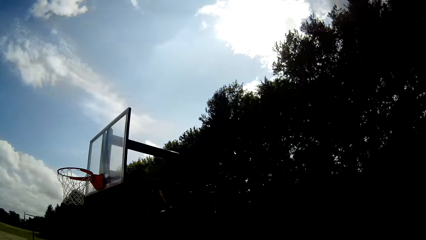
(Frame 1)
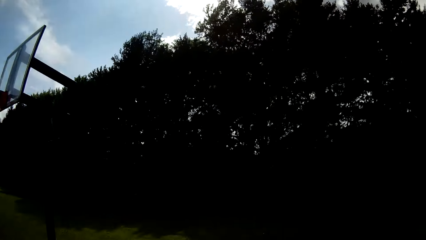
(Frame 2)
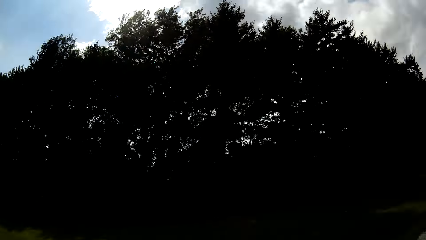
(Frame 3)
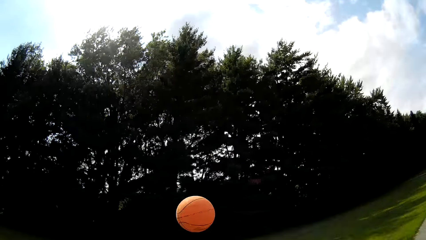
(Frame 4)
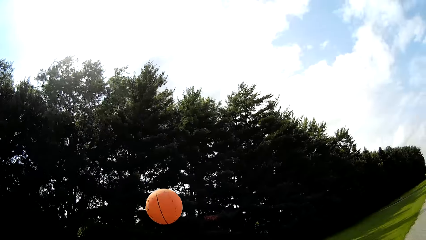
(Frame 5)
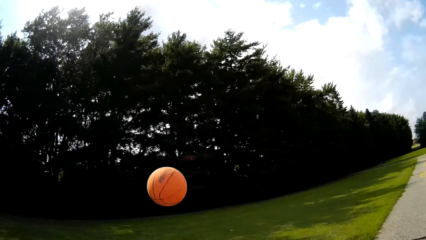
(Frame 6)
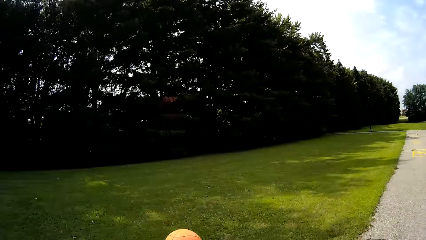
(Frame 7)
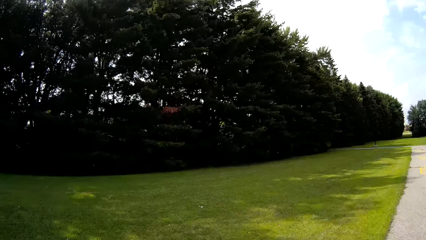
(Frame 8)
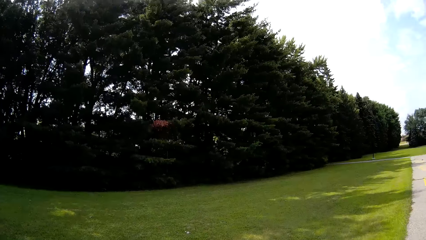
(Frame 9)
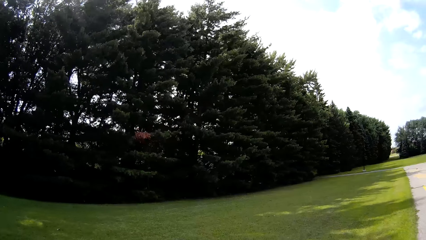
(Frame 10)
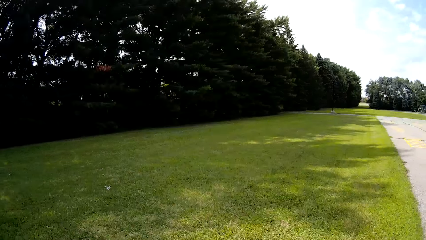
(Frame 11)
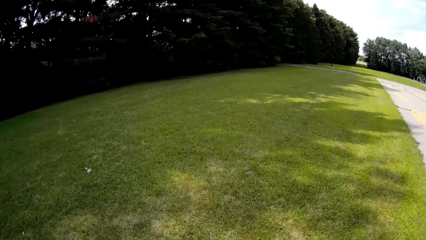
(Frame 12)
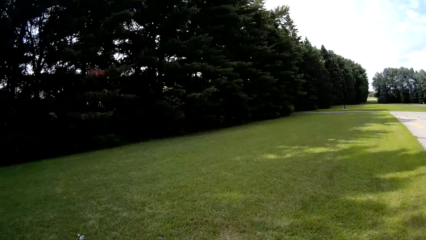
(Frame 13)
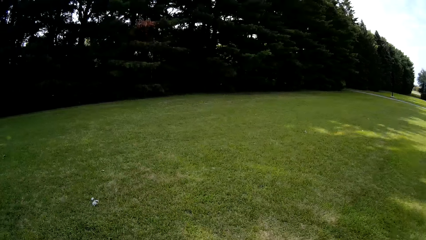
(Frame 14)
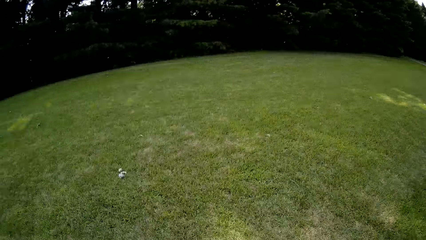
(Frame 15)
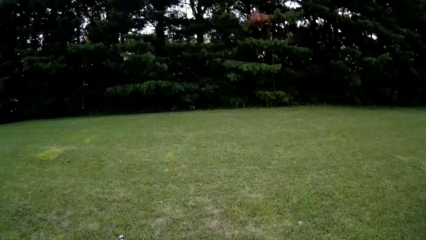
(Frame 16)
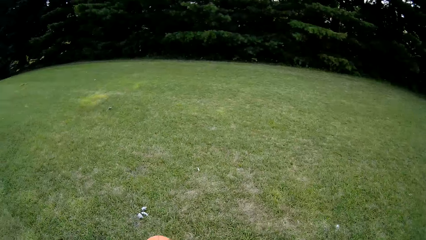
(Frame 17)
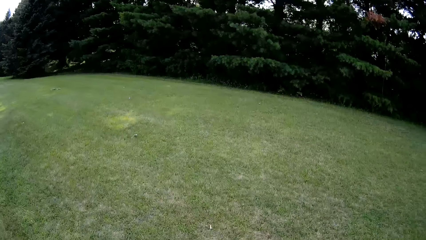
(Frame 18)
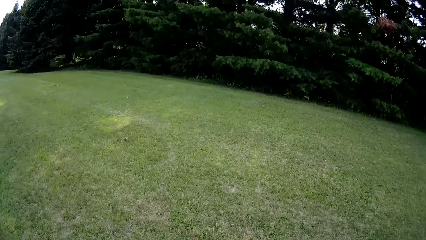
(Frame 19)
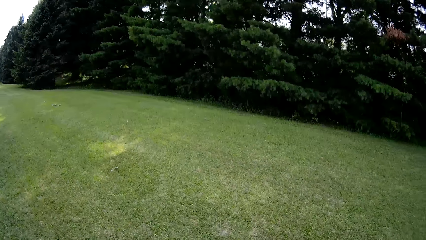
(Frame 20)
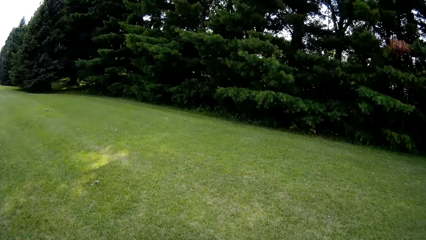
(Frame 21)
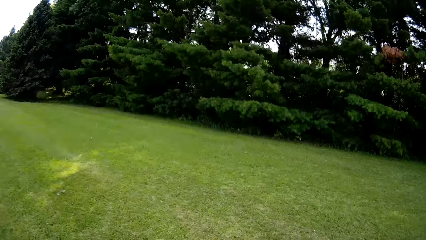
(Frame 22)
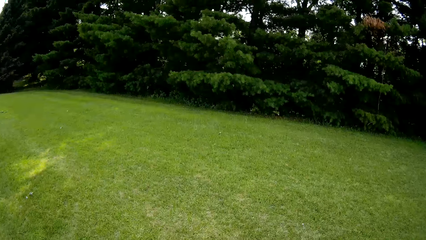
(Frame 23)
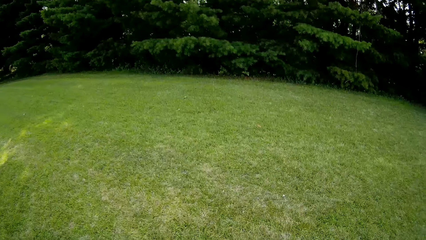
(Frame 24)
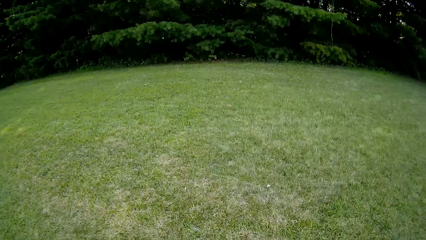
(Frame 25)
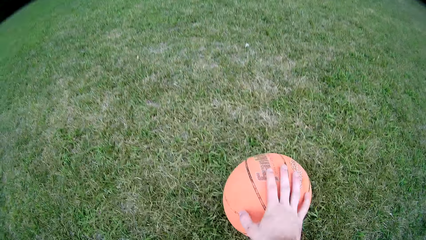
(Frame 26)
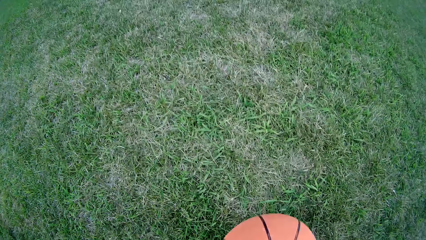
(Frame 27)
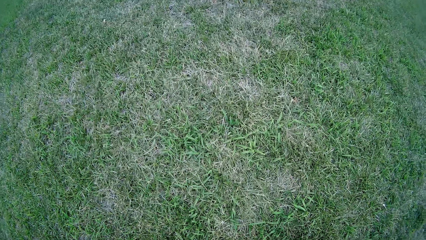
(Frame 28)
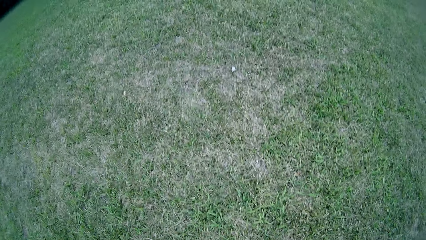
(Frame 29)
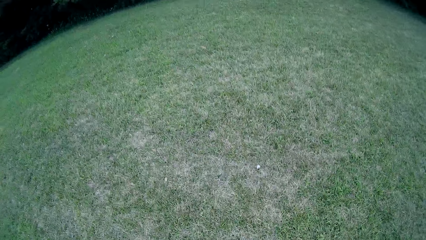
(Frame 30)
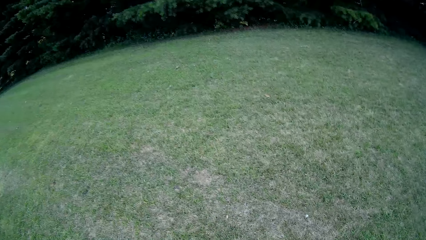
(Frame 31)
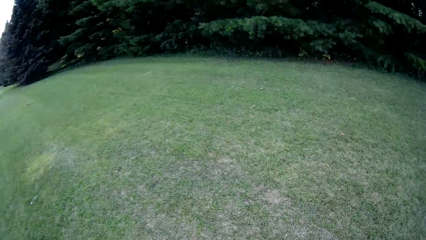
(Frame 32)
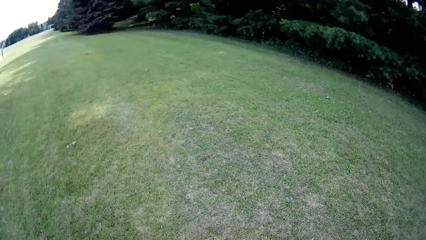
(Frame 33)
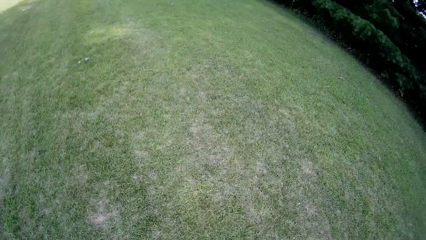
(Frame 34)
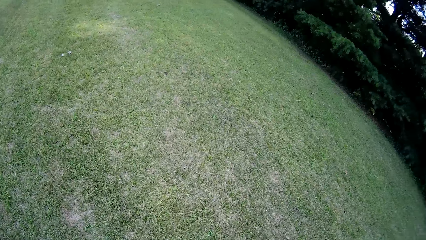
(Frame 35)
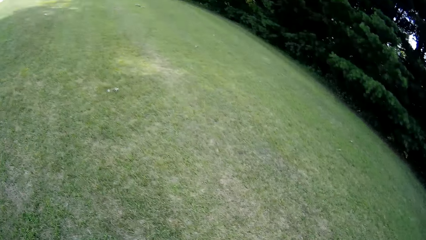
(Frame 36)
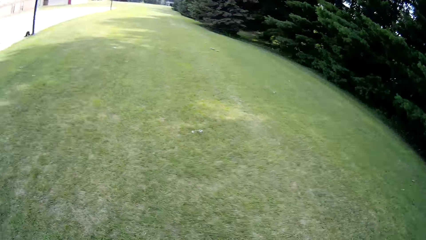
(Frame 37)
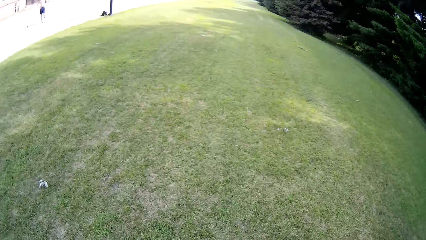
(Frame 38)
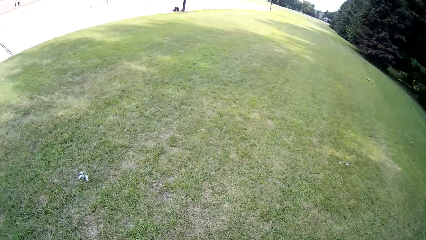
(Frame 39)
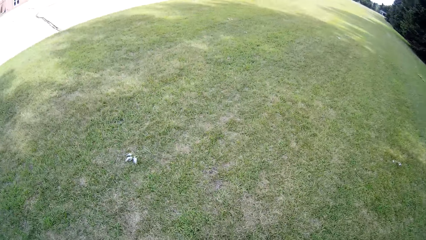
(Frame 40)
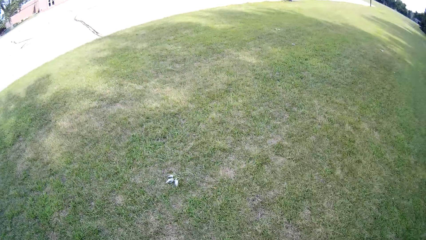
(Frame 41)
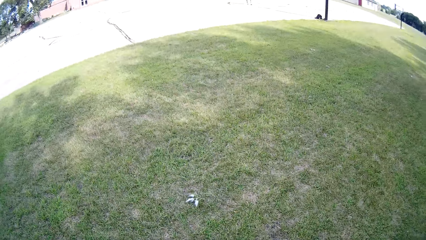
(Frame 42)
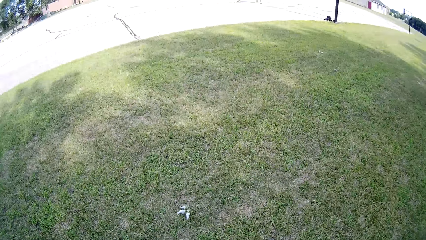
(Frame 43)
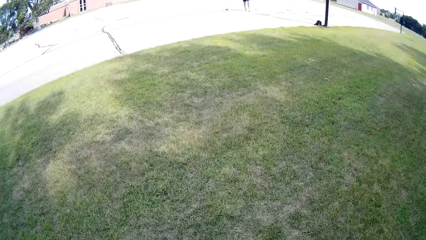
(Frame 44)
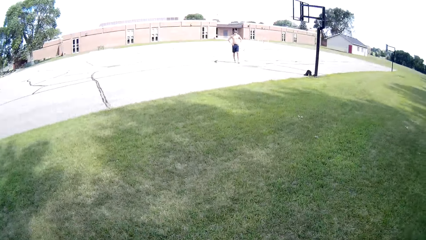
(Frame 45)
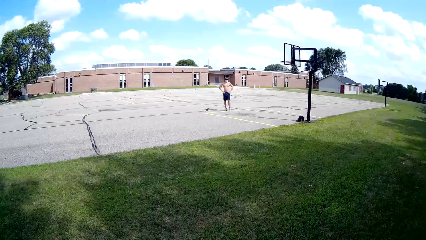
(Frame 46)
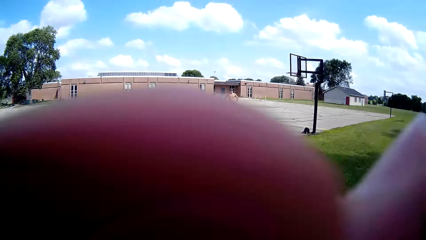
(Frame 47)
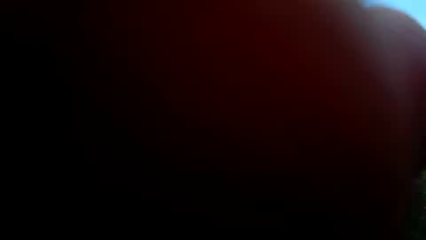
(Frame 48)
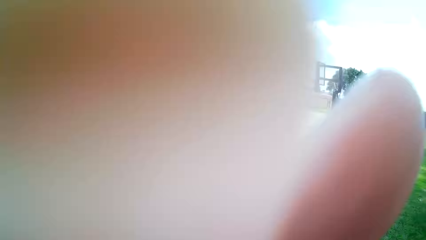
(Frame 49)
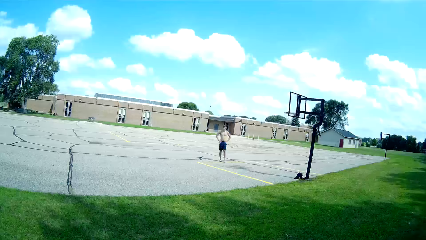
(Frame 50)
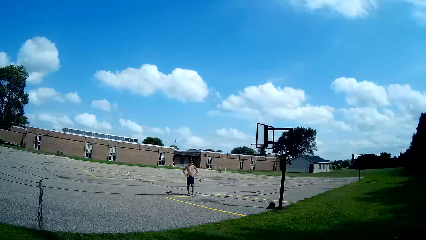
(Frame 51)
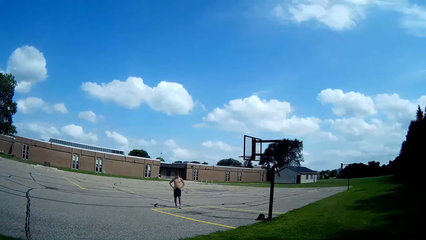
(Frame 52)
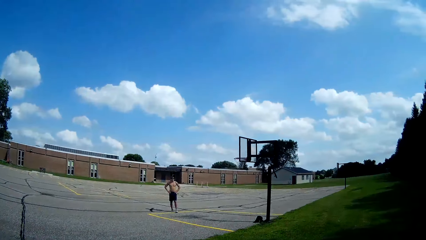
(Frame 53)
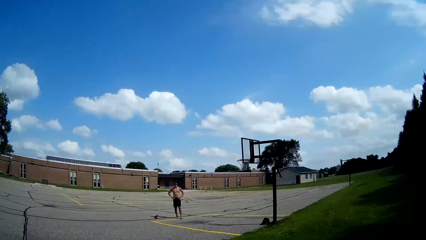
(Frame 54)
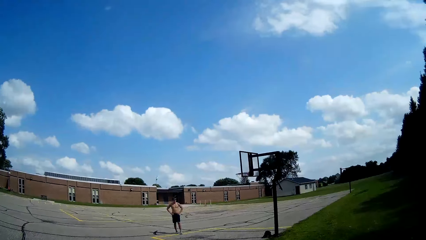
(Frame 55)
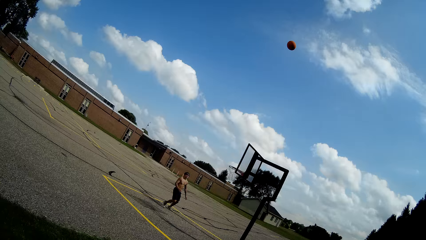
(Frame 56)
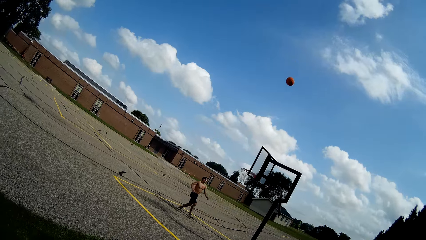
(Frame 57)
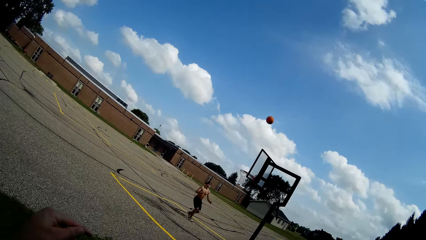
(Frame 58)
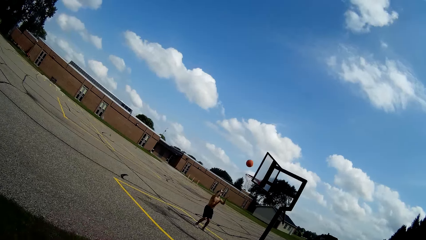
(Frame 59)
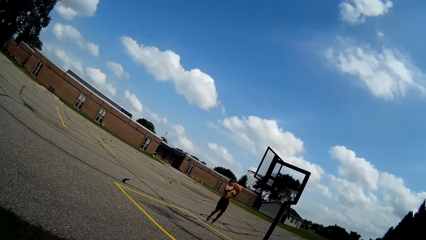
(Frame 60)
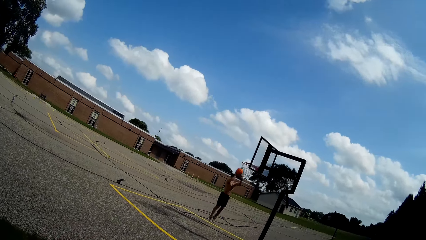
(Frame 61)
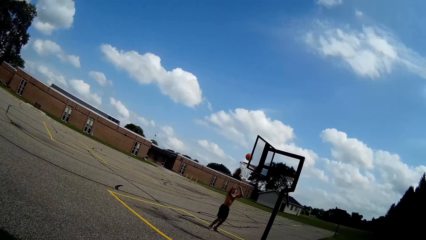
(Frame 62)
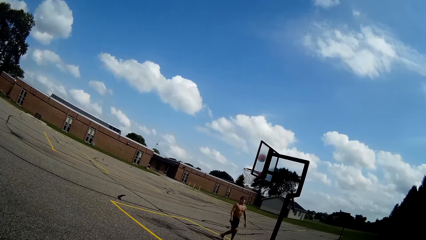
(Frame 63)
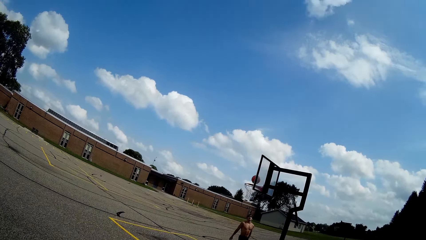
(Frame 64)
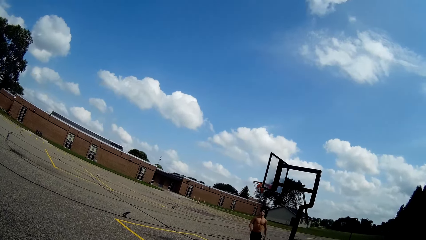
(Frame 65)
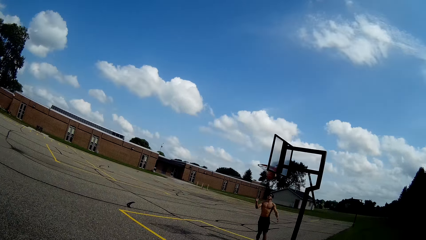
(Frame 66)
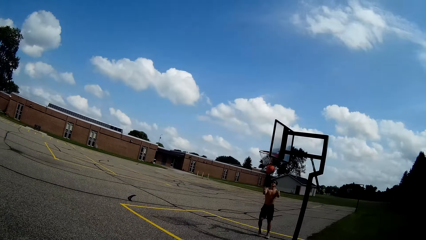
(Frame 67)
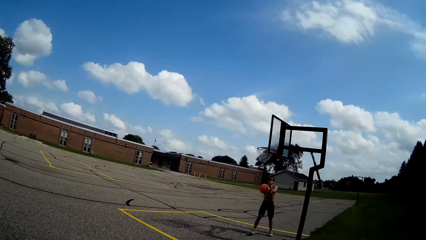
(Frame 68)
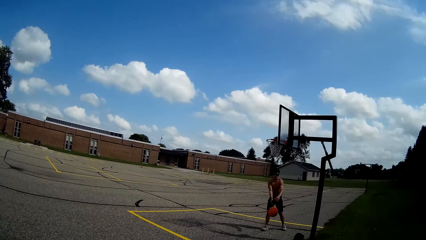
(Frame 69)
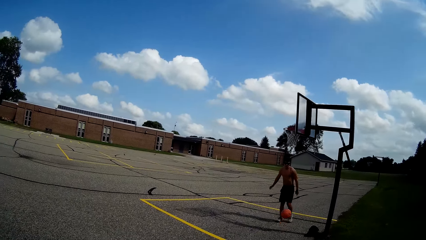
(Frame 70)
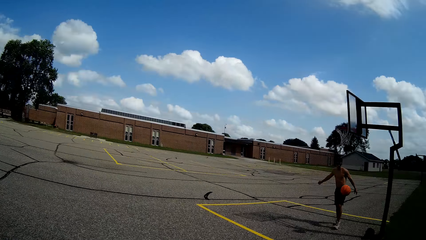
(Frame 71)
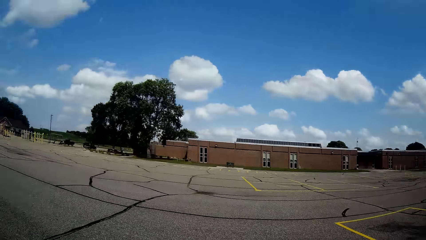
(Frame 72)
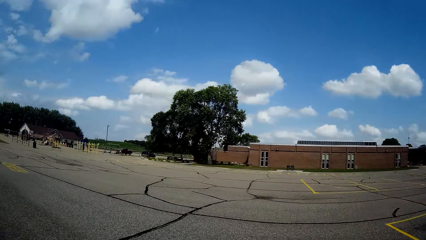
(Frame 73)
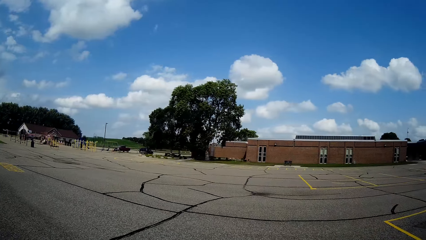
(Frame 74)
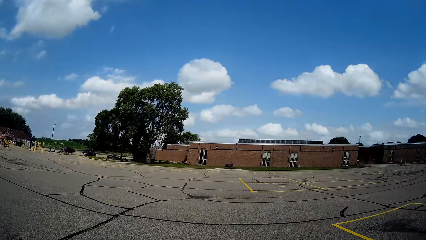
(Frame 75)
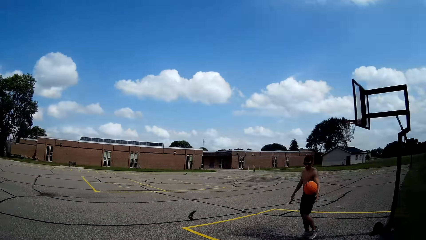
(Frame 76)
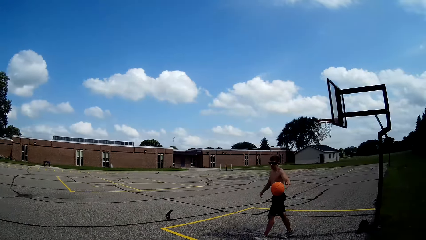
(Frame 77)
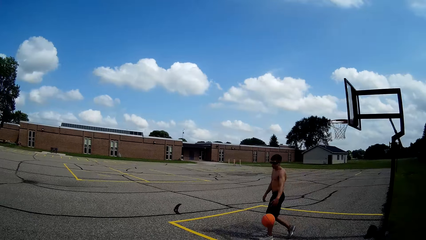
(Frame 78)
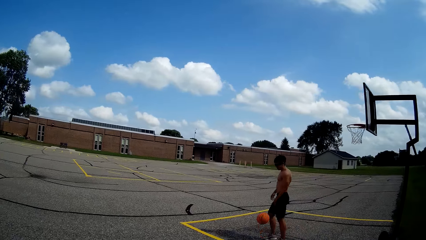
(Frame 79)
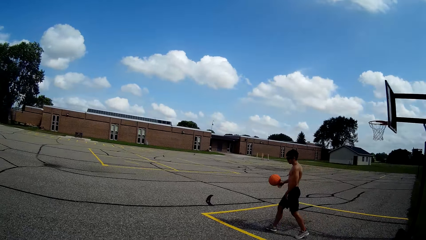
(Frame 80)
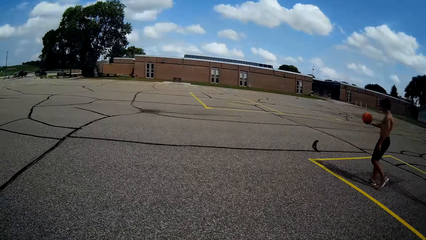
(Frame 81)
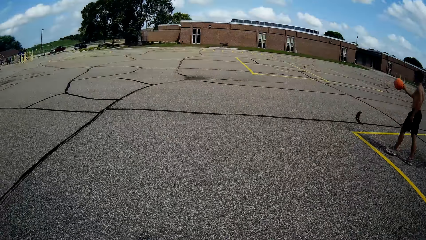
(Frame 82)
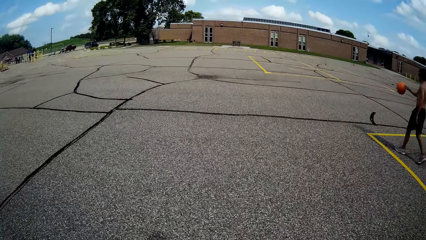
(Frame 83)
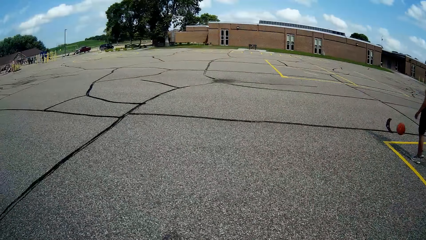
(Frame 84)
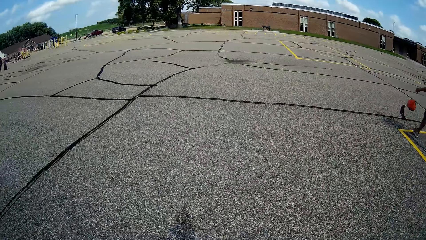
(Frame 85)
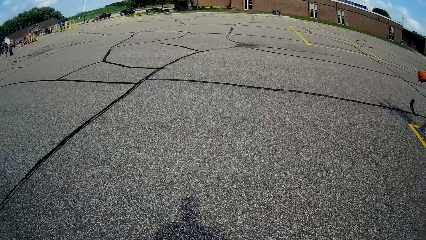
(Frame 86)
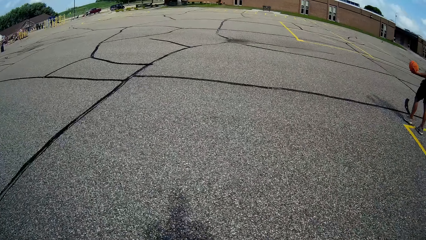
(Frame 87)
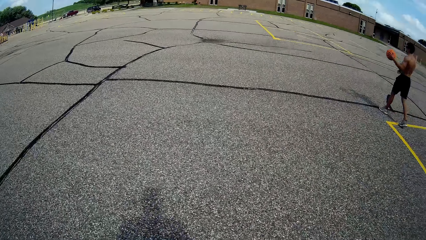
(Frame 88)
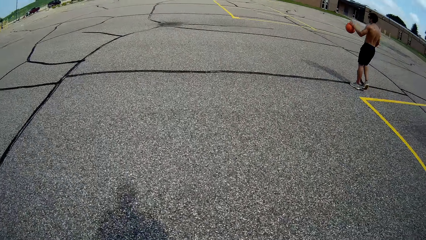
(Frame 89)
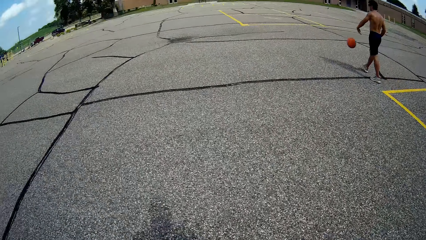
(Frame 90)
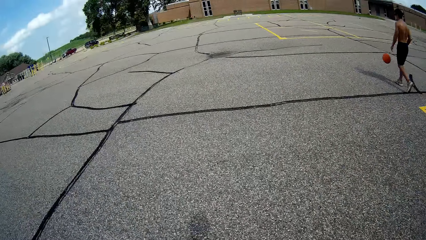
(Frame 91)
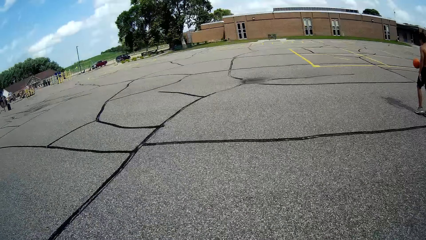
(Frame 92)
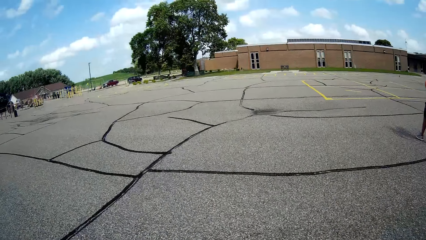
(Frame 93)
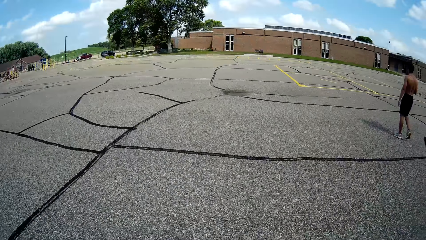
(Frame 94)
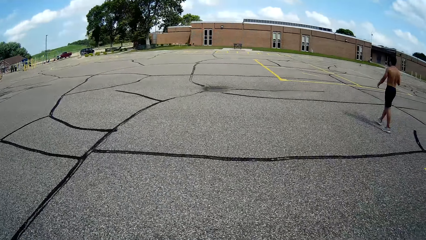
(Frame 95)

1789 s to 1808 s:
The camera wearer runs after the basketball on the lawn behind the basketball post. He picks up the ball on the ground. He looks around the basketball court and walks back to the basketball court. He touches his camera with his left hand. A man stands on the basketball court. The camera wearer throws the basketball to the man. He watches as the man plays the basketball. The man picks up the ball and throws the ball into the basketball hoop. The camera wearer walks around the basketball court. The man dribbles the ball.
